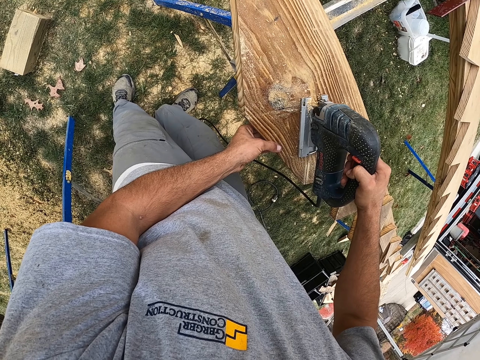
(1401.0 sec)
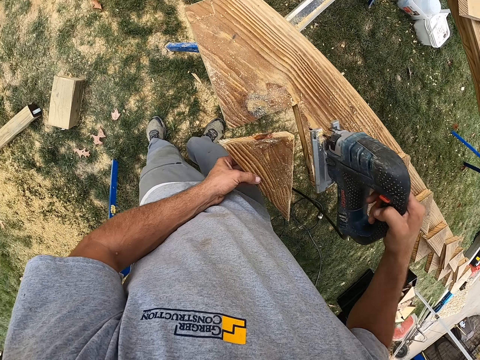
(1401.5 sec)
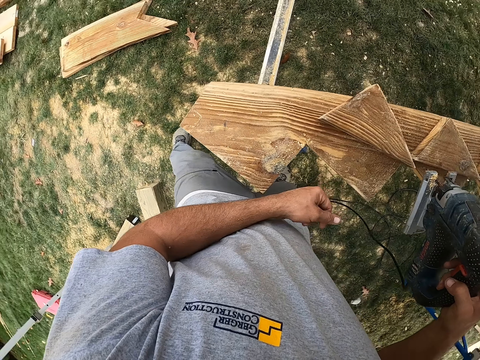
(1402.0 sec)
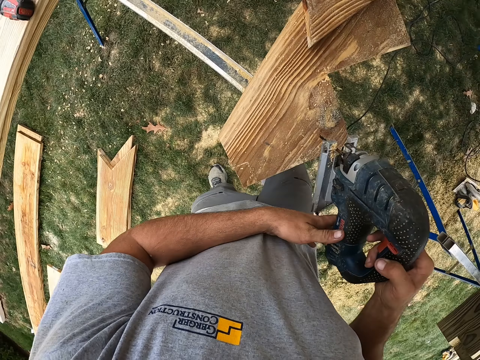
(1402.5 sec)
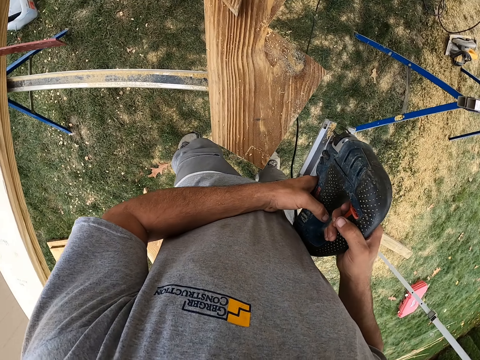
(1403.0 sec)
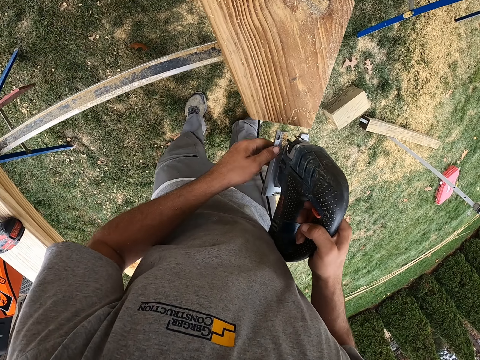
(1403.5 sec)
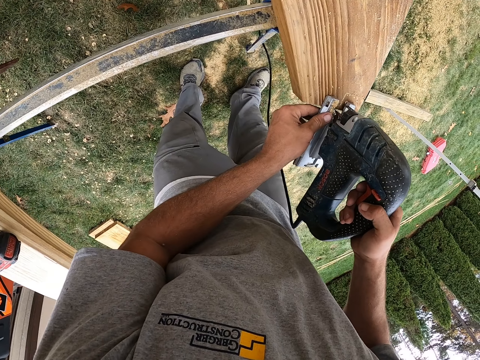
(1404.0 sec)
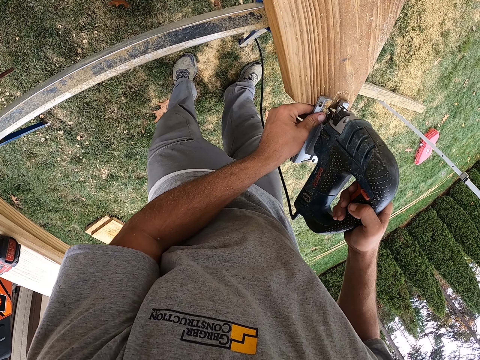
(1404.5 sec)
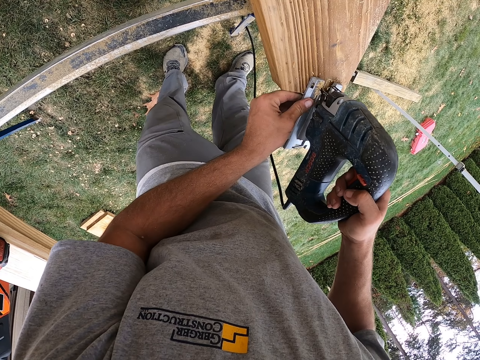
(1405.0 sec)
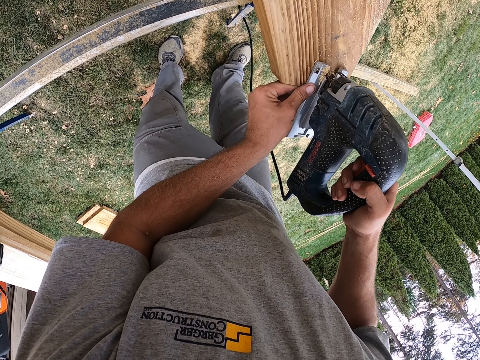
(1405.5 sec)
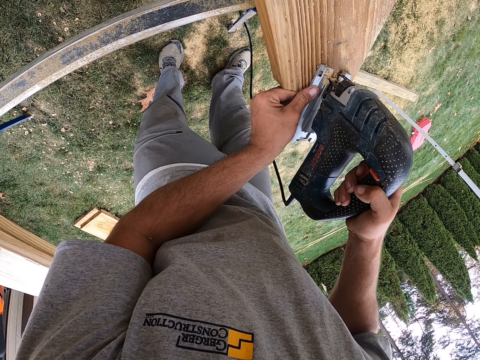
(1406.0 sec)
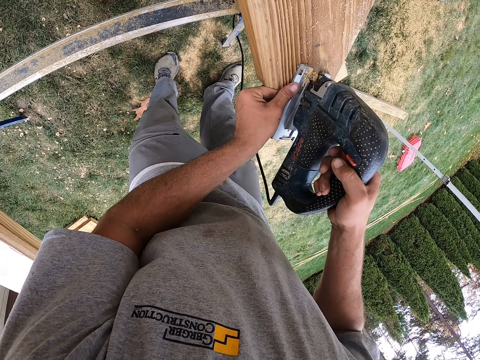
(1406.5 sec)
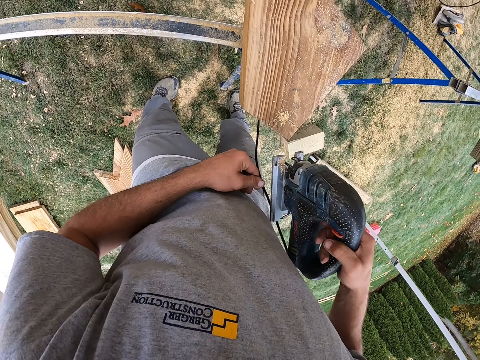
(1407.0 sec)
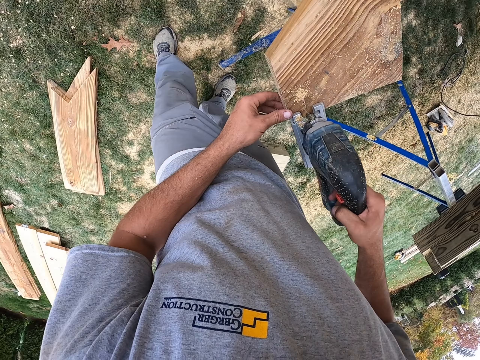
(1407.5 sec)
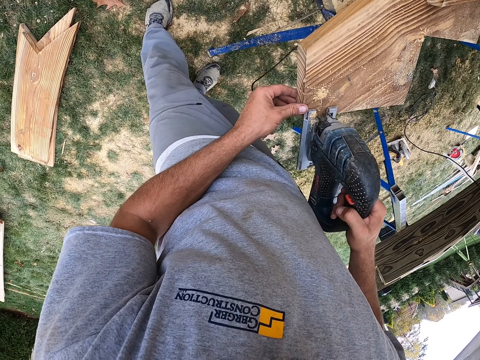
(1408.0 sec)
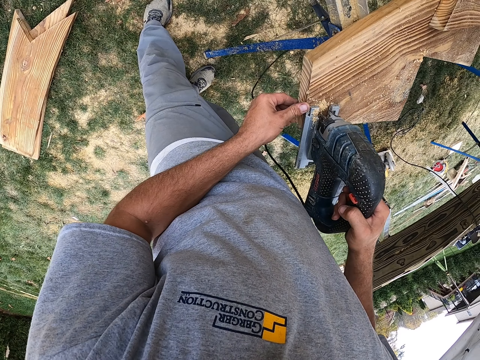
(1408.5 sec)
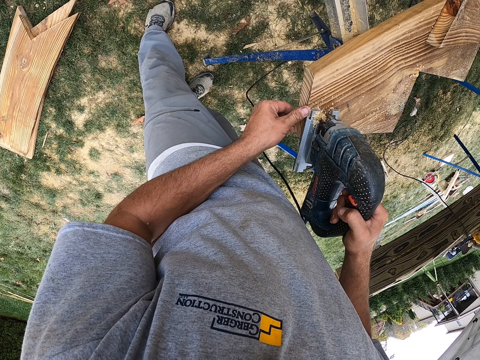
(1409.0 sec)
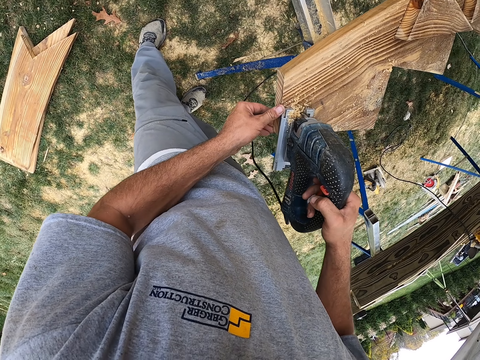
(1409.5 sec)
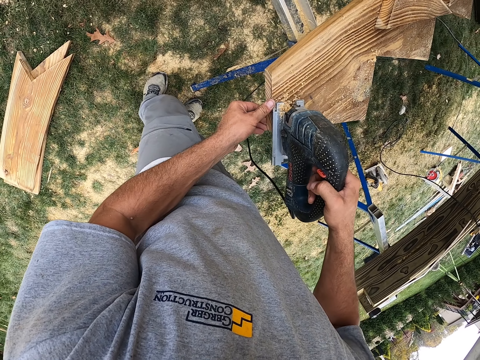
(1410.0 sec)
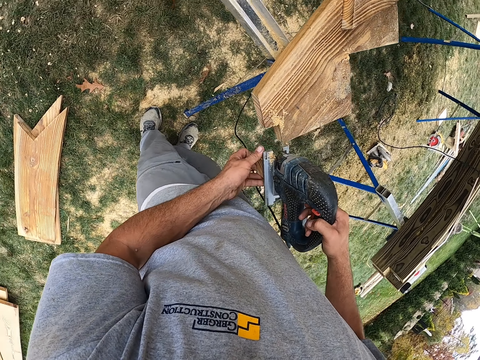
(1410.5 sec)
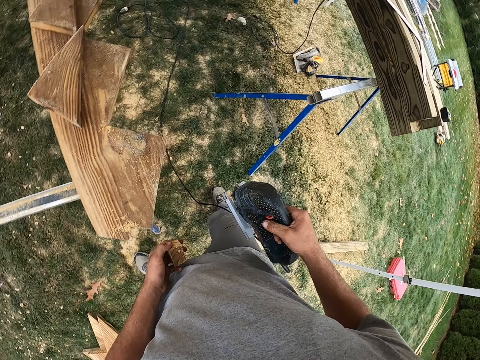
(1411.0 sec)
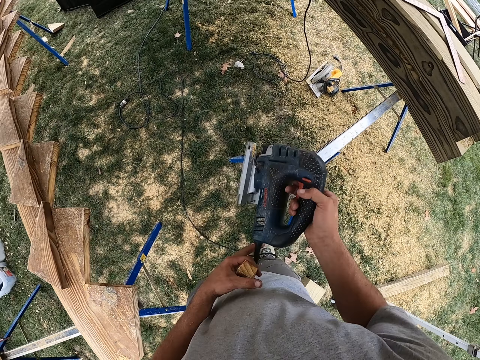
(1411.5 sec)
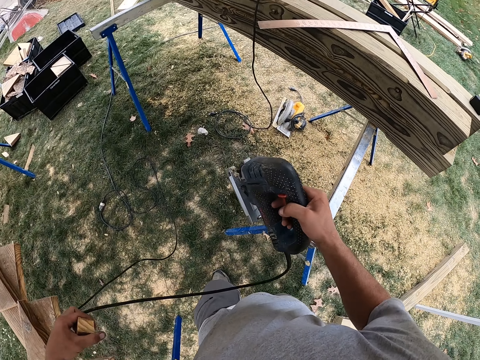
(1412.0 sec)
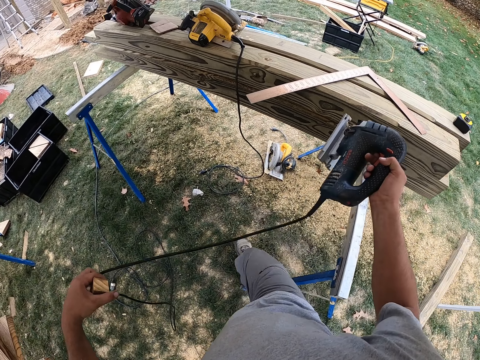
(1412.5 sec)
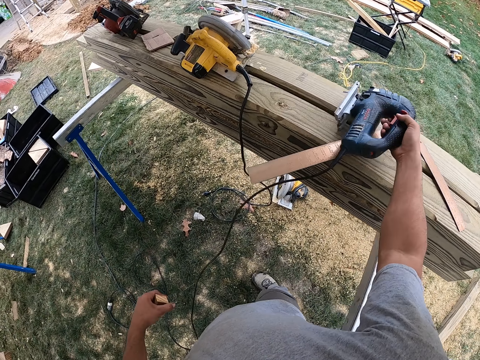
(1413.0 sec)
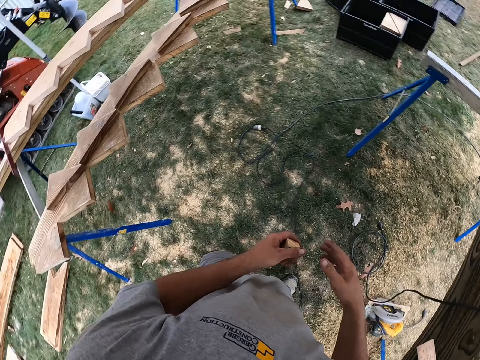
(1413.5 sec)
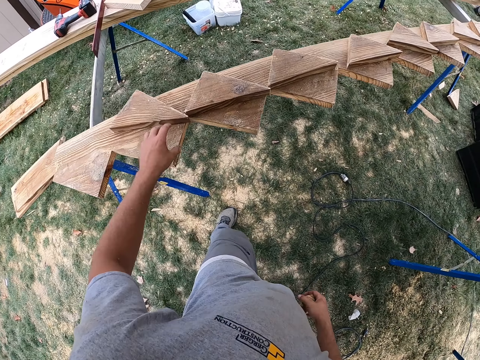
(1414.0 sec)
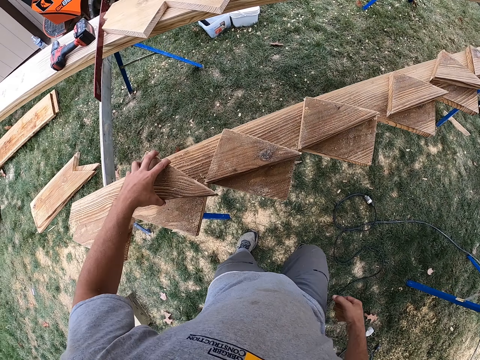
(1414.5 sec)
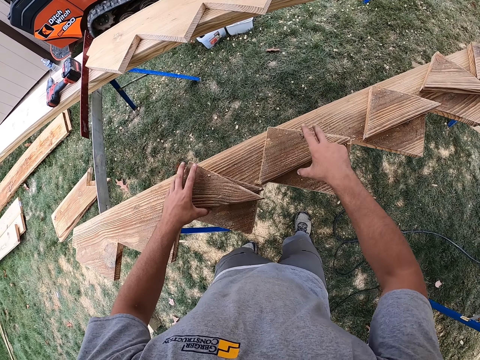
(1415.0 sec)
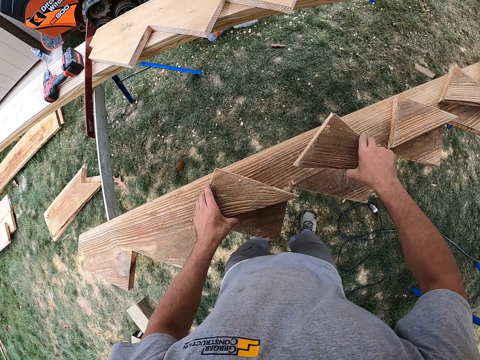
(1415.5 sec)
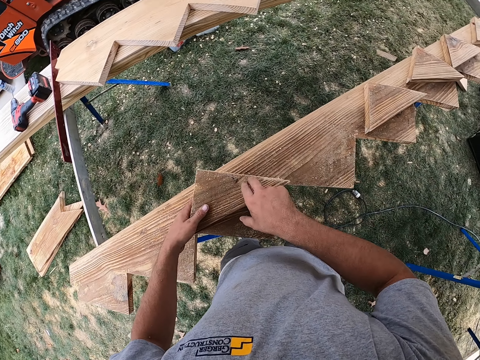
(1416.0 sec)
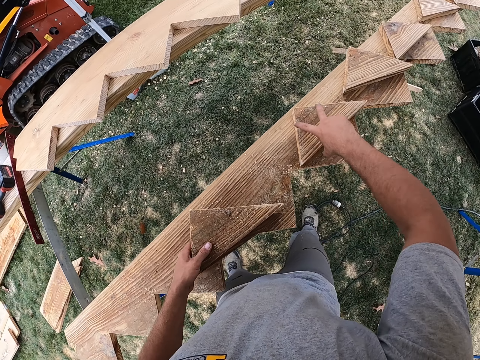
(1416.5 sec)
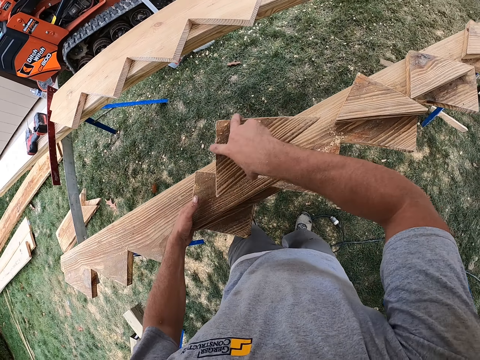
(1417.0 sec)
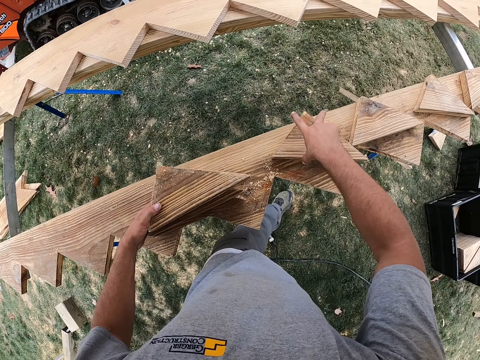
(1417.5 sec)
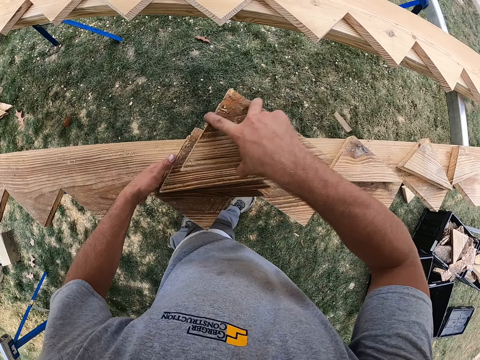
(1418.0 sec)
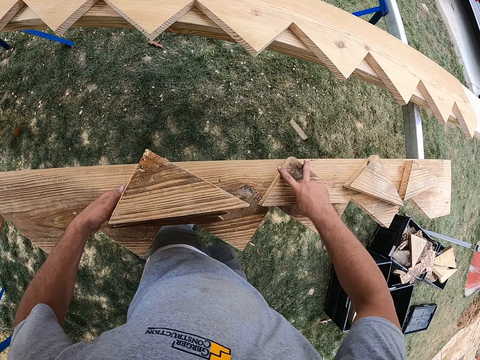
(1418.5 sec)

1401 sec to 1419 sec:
The camera wearer puts the wood piece aside. They cut the wood. They put the wood cutter down. They stack the wood pieces together. They collect the wood.

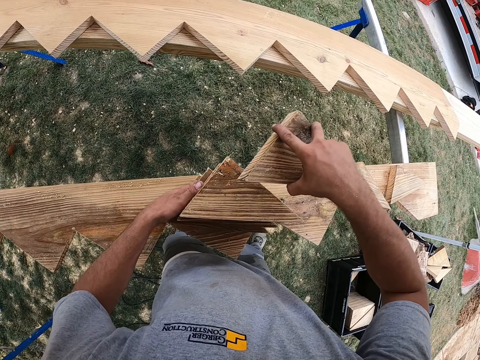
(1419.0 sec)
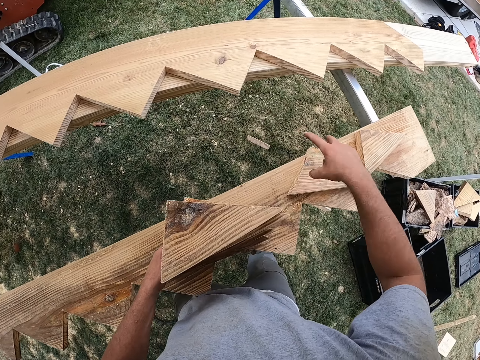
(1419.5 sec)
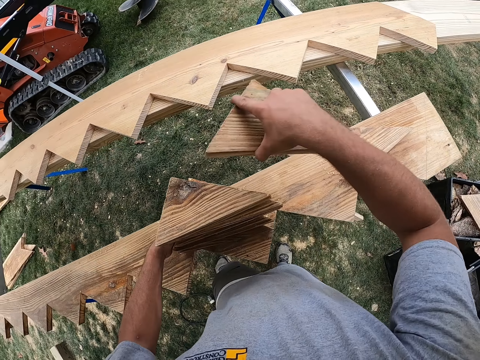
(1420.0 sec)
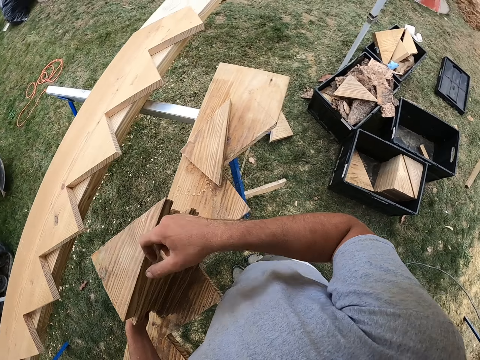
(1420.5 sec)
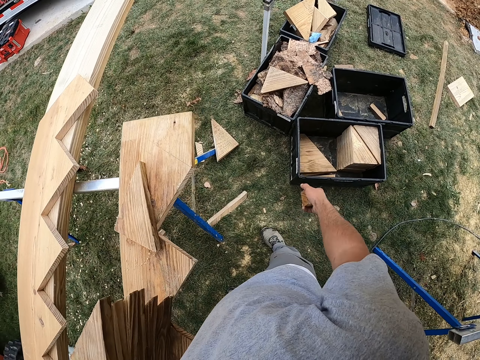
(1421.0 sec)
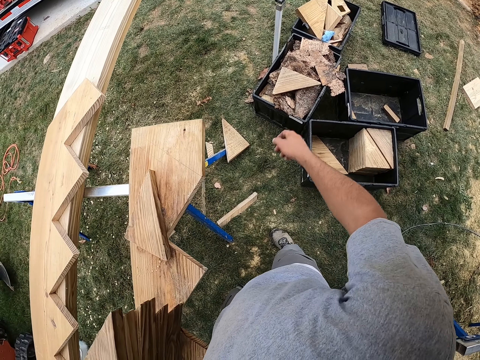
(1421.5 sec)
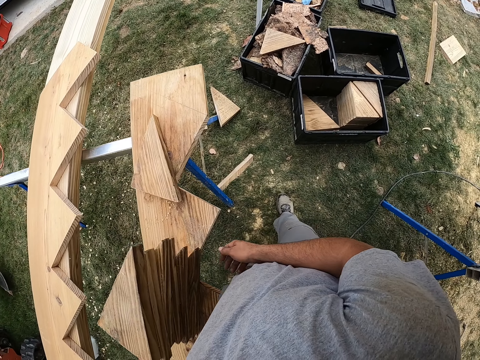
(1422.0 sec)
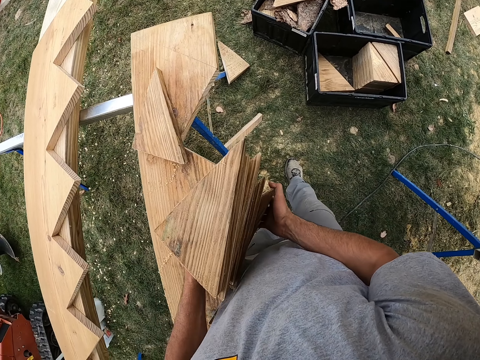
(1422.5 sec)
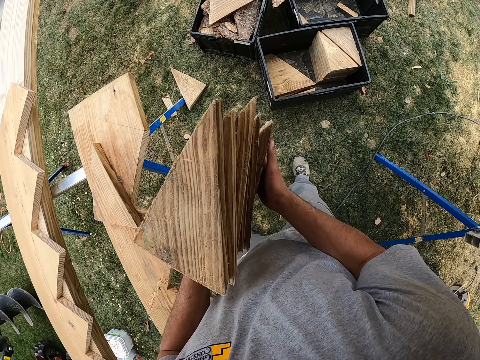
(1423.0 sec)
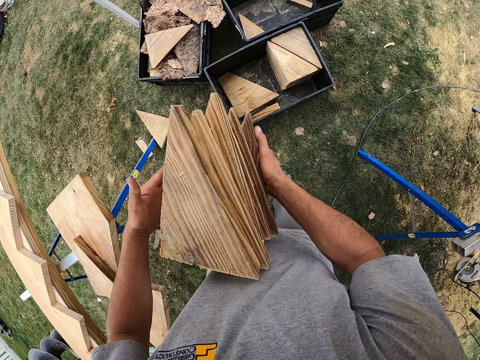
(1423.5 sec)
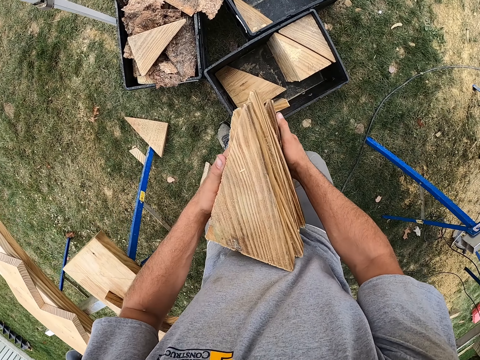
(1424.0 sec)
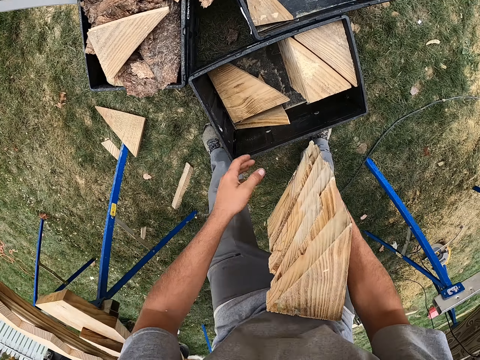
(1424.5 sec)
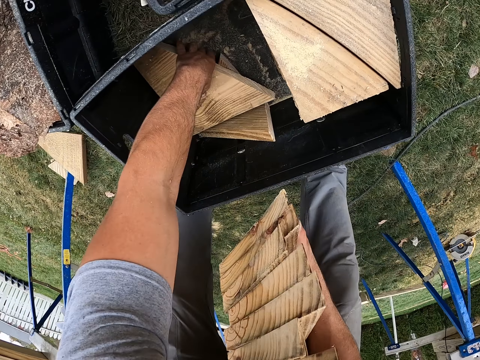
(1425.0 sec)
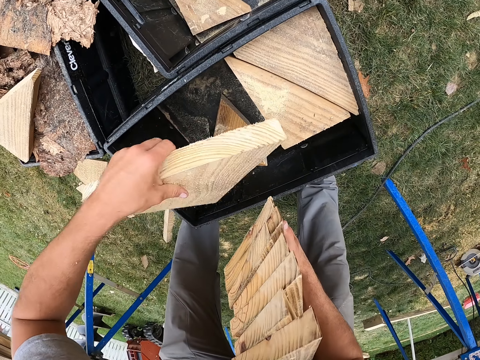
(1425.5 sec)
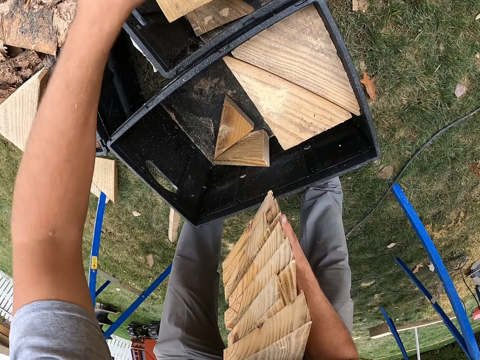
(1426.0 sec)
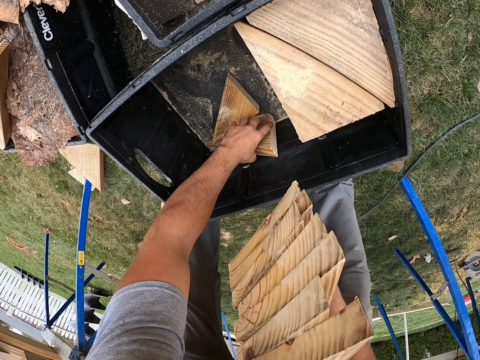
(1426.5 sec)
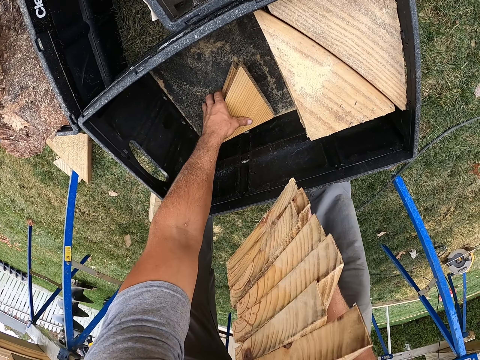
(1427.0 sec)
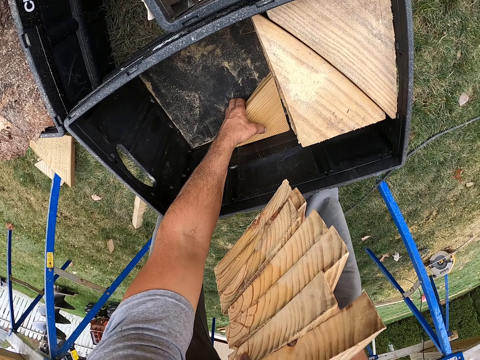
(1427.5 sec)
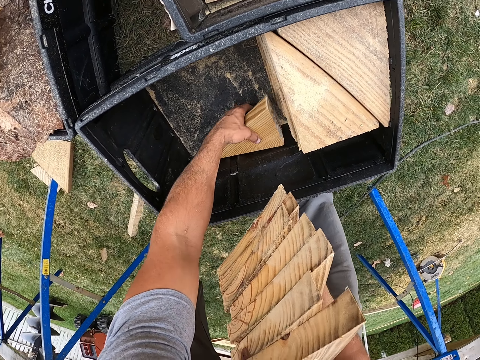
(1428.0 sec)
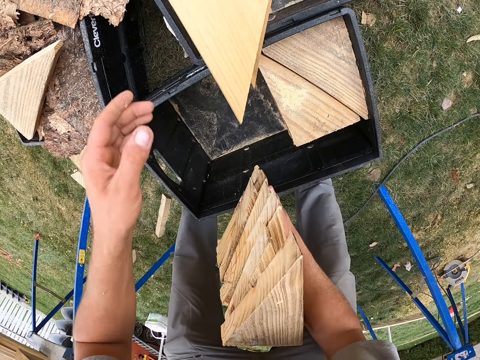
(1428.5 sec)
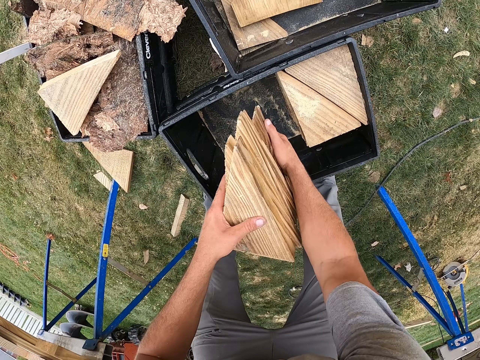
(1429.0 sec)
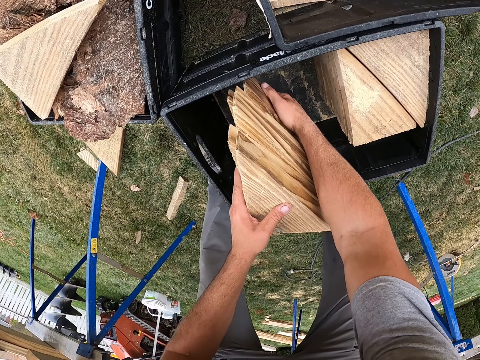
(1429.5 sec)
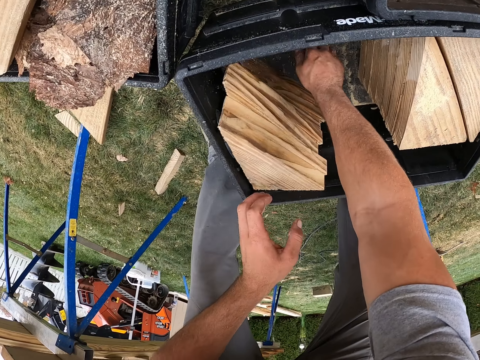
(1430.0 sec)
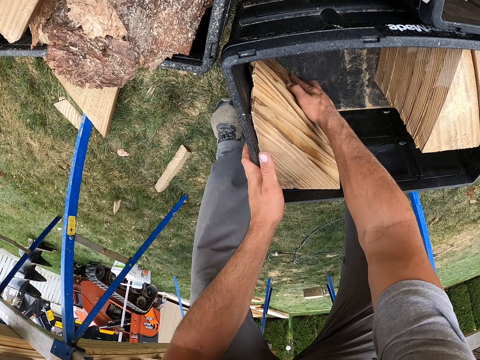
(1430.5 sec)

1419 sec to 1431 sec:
The camera wearer throws the piece of wood in the box. They pick up the piece of wood. They put the piece of wood in the box. They pick up the pieces of wood. They throw the pieces of wood in the box. They put the wood pieces in the box.
